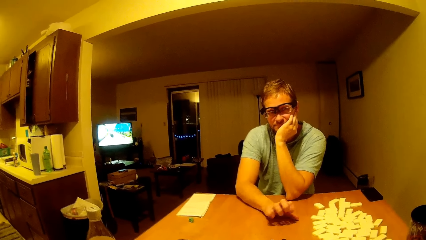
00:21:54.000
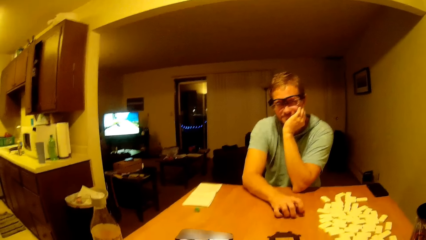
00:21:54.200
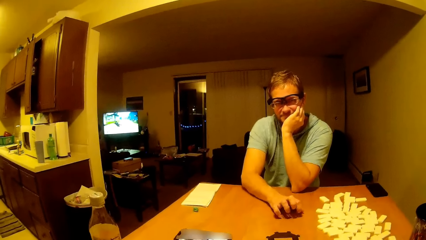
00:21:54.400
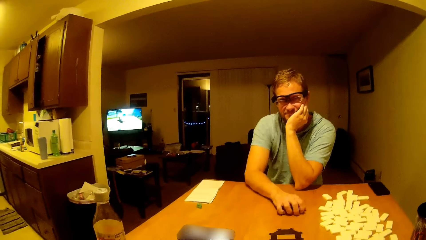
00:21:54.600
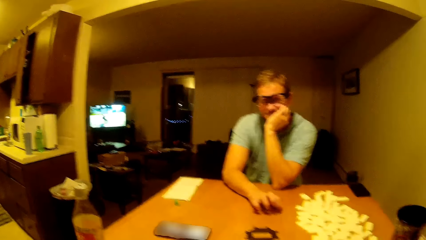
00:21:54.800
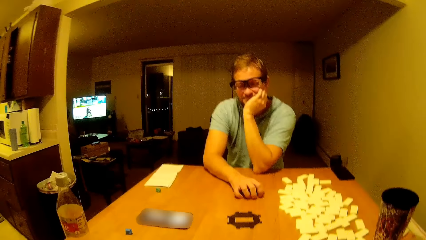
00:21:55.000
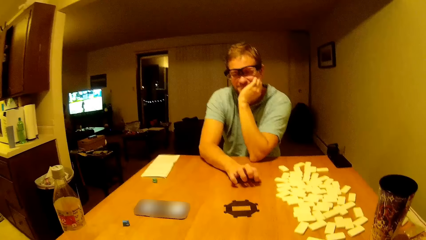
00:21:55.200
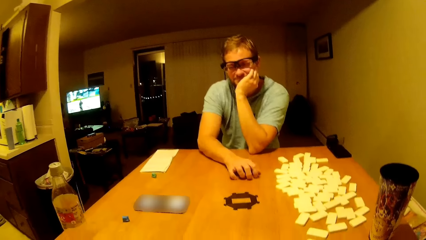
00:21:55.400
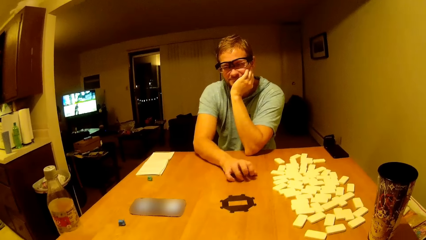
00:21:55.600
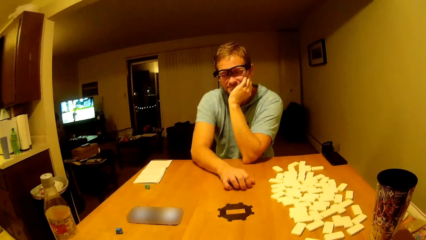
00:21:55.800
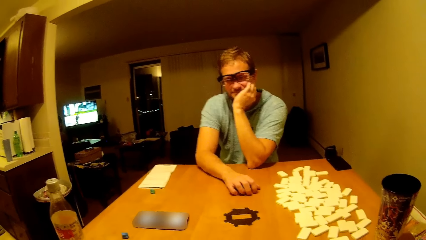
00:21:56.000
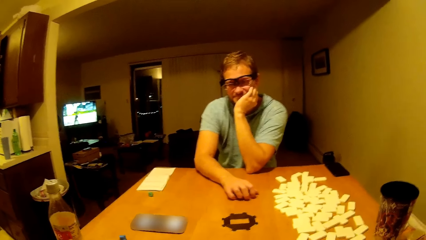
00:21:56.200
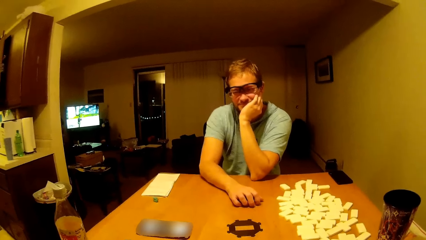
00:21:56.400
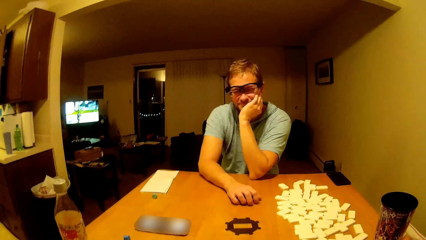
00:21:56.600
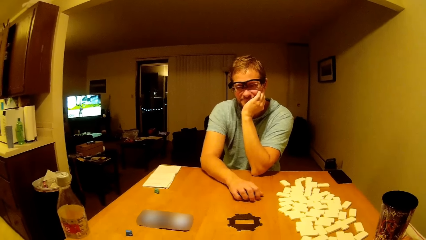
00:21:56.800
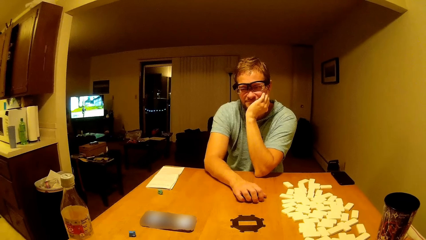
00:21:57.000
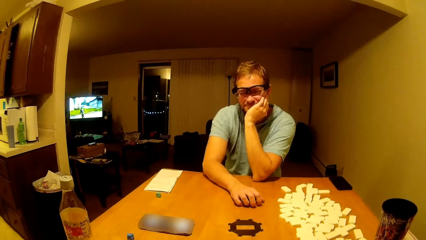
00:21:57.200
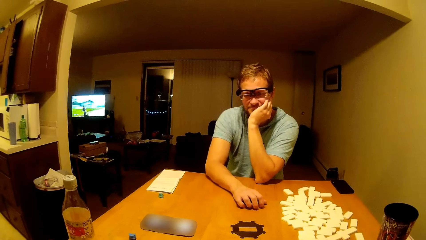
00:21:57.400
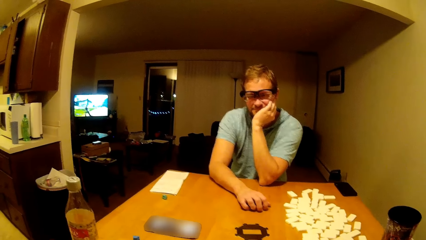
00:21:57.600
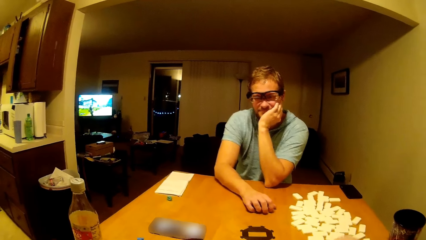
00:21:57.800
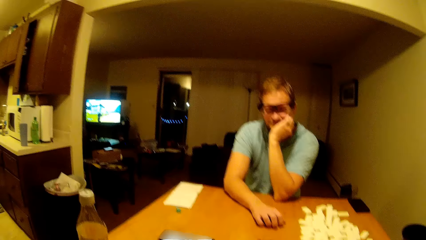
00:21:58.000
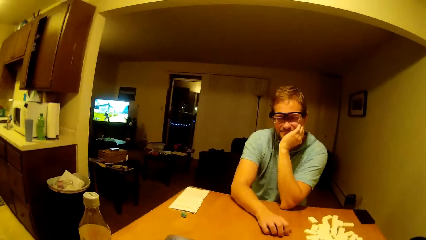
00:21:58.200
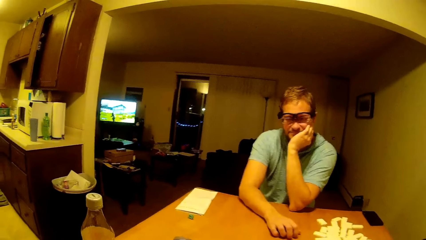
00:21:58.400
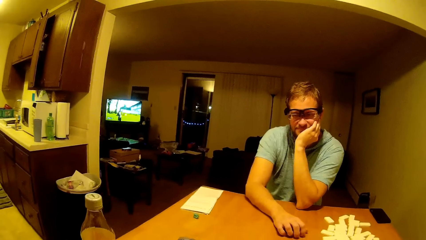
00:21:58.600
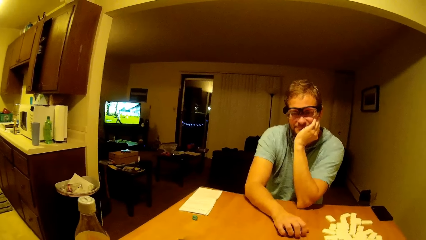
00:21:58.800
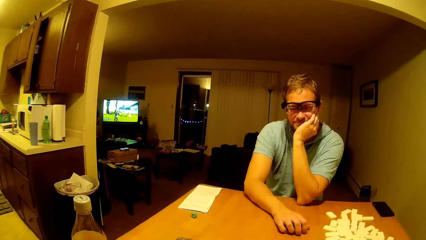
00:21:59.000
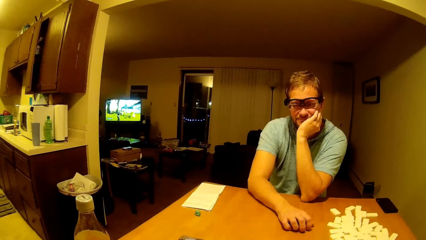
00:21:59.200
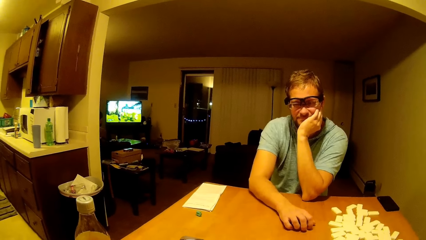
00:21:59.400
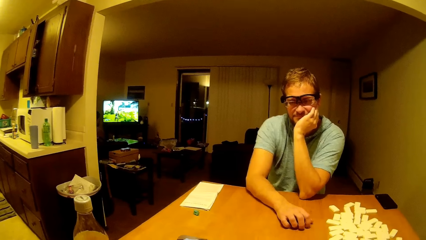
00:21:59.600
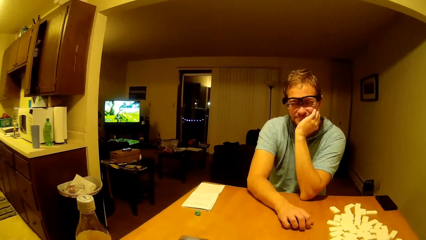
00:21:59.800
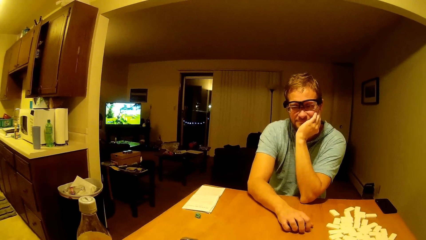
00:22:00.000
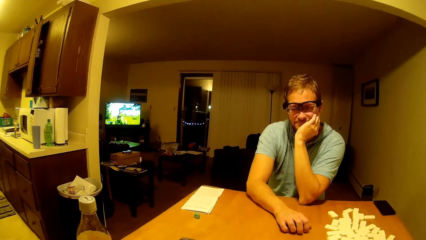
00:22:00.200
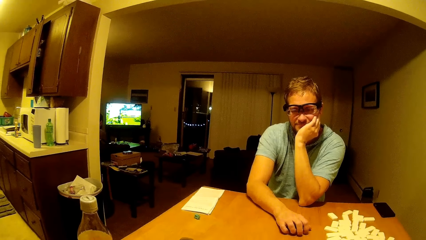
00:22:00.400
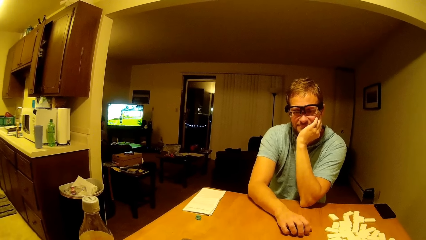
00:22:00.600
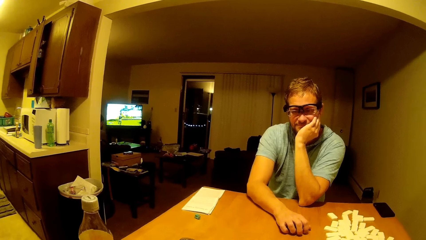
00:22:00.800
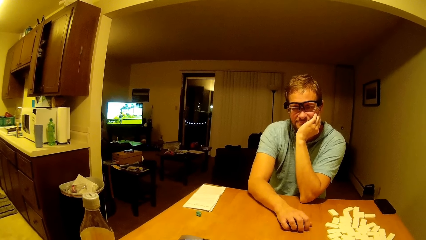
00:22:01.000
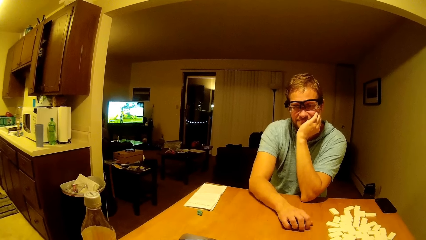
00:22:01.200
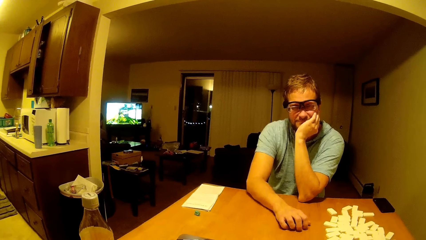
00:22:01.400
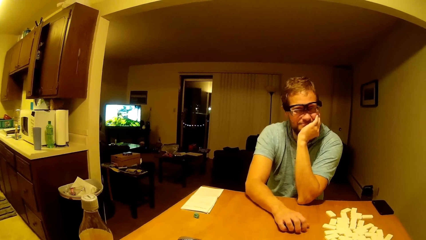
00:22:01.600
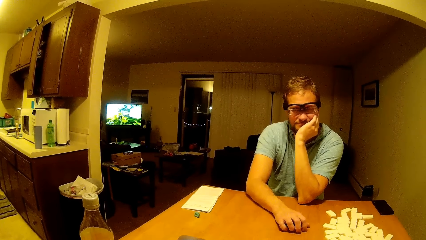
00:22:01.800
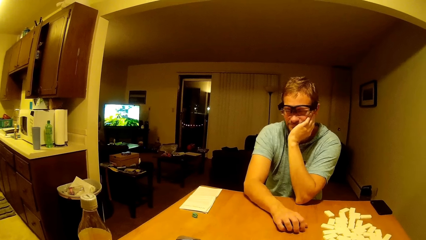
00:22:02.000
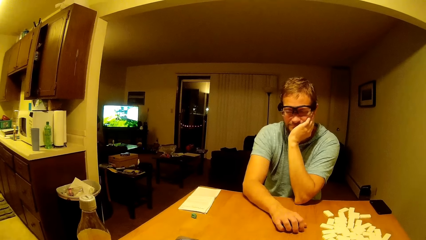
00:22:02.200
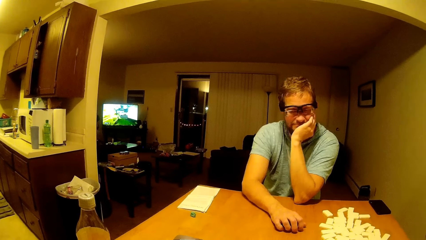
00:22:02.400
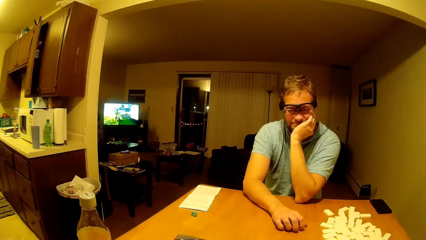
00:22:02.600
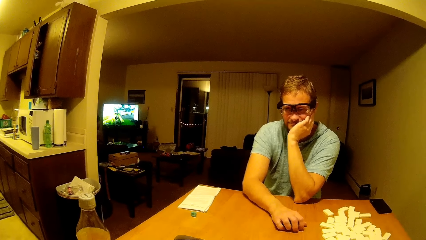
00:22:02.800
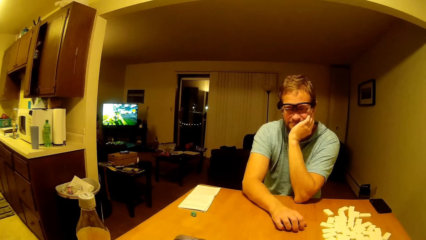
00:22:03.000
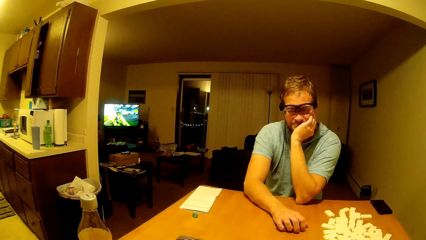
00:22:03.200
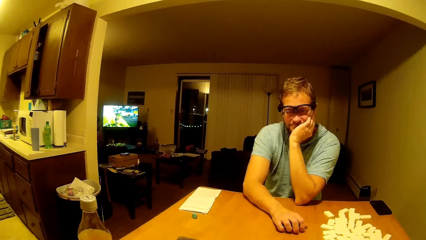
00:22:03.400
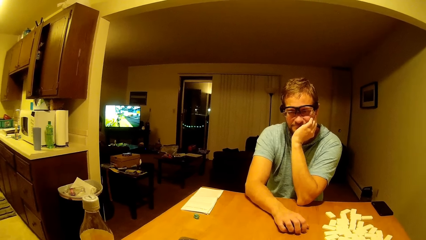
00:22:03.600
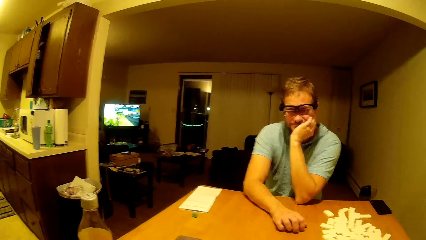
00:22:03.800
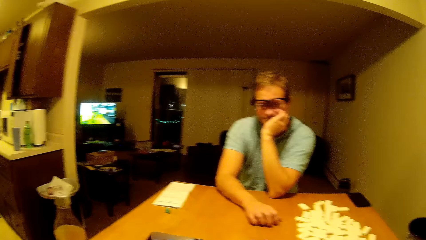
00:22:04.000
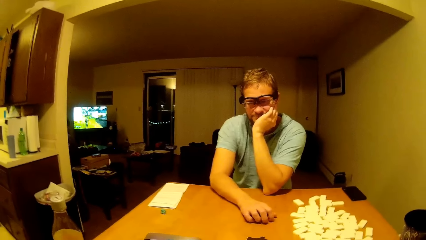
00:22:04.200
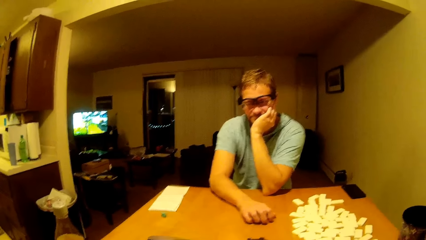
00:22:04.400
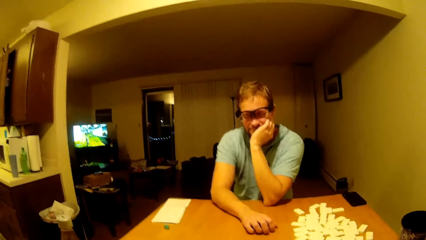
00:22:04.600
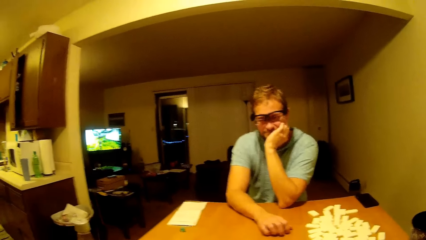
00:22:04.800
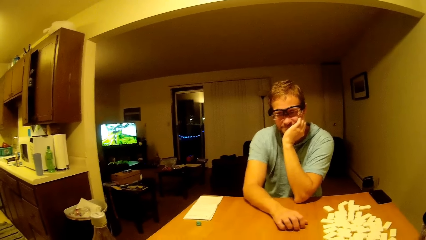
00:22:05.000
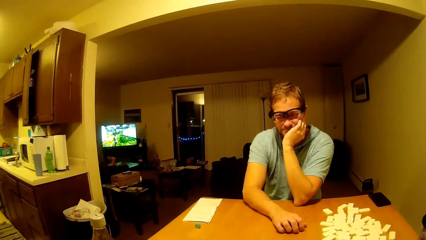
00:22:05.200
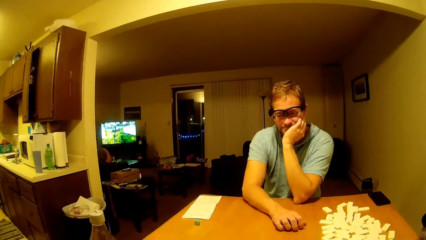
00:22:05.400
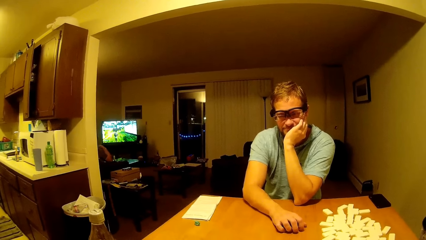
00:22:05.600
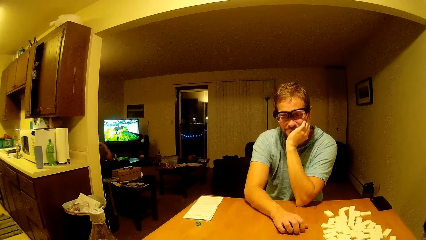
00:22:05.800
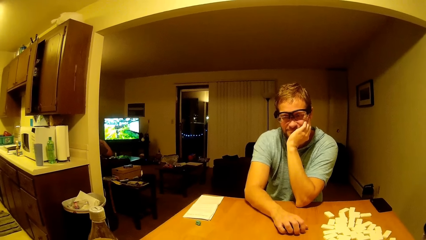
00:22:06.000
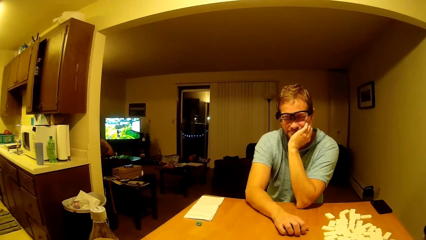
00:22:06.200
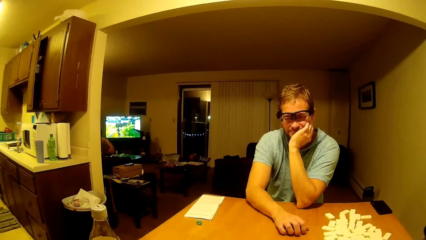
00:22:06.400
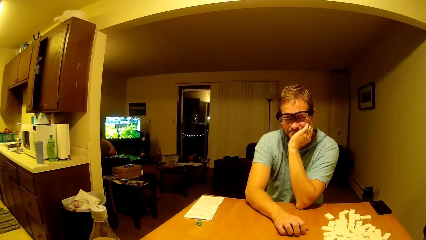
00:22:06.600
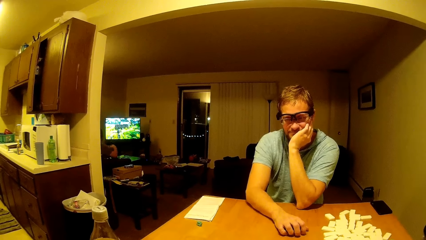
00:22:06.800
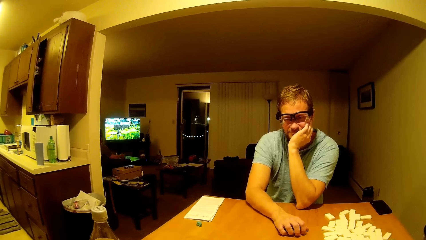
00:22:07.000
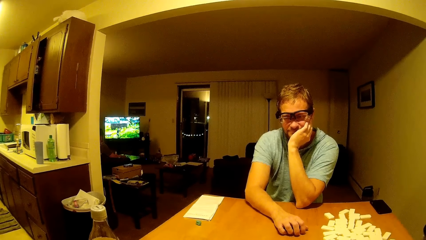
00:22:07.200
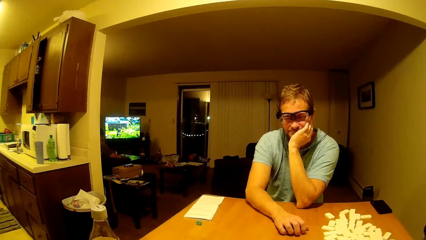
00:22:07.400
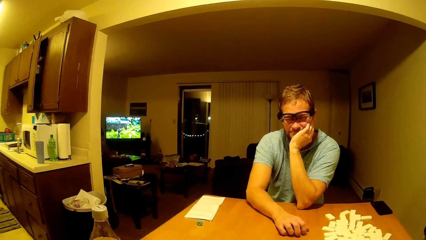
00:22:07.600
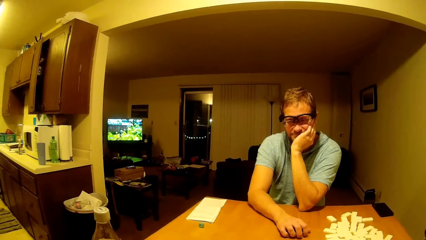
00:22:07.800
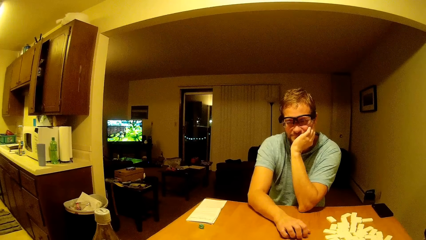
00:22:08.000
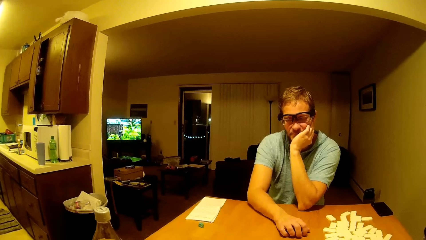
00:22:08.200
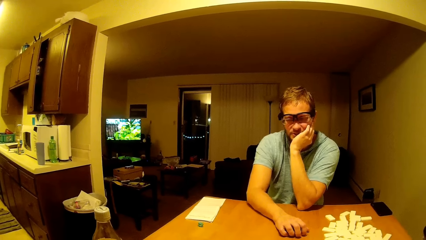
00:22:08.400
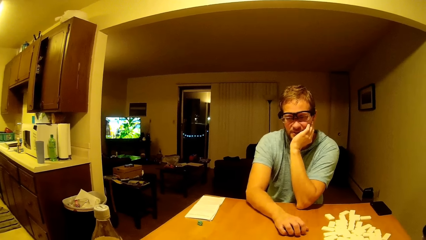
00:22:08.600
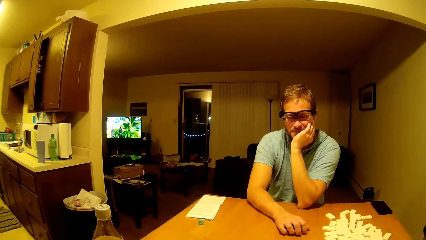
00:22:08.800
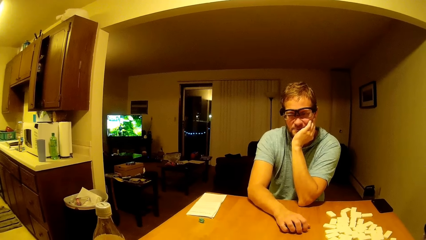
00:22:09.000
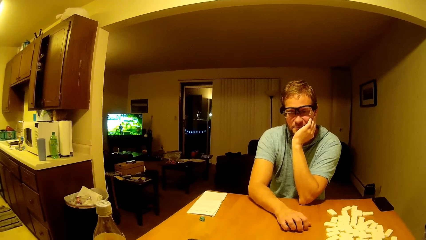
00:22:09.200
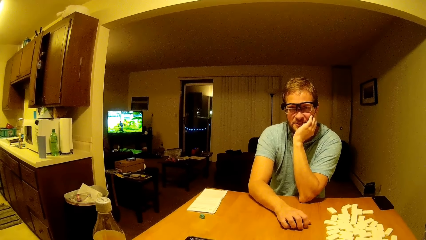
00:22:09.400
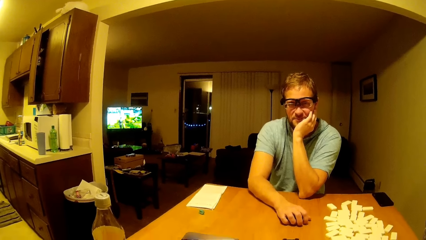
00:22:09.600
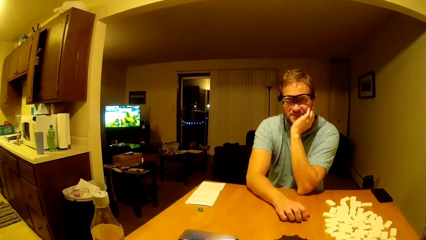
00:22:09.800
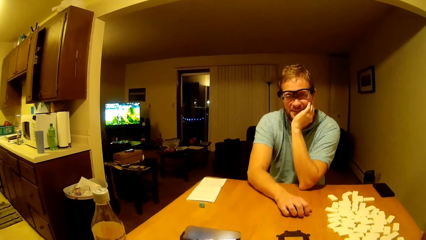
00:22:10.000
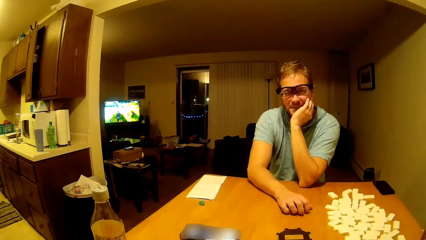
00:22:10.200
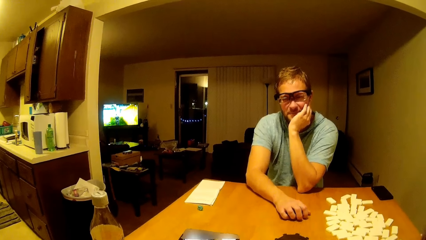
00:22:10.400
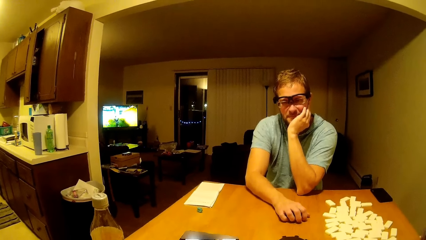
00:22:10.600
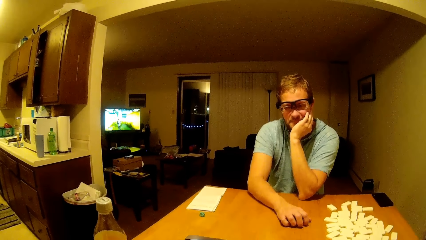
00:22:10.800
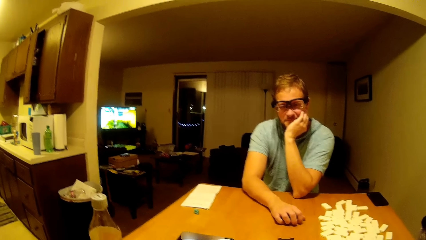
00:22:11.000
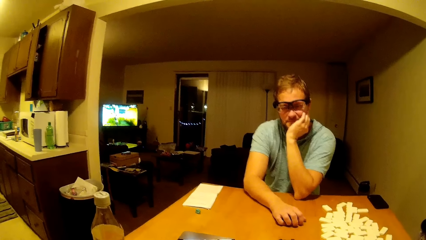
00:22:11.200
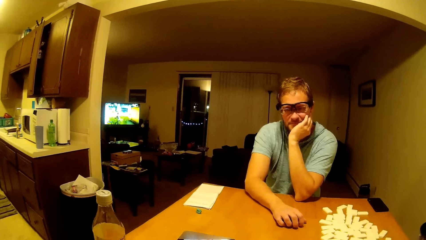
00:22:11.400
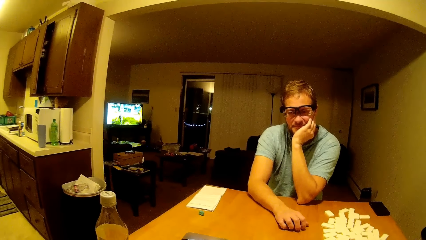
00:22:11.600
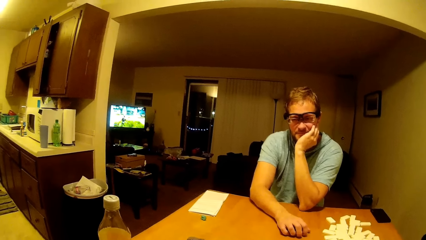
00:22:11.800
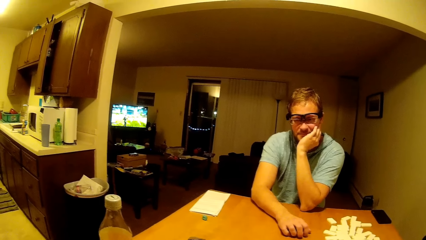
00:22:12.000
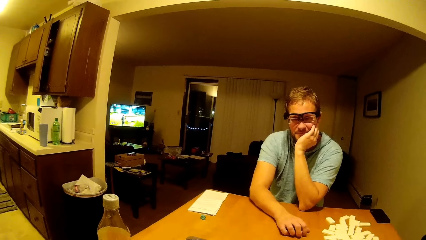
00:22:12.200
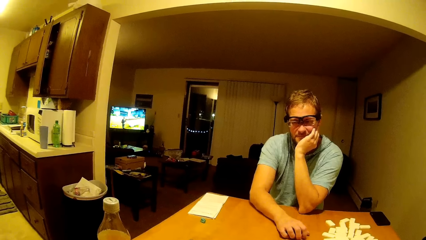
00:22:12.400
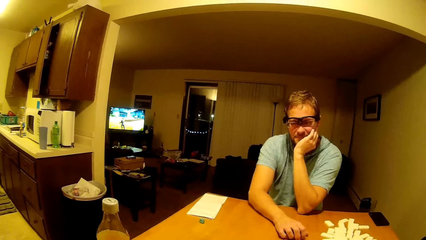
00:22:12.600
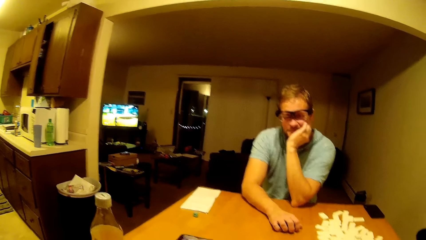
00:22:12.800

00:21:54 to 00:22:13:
A man touches his face. The camera wearer looks around.
